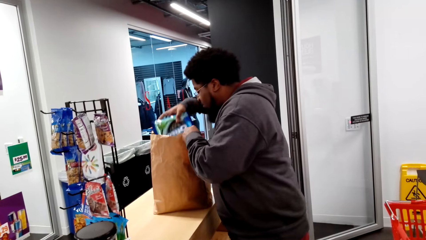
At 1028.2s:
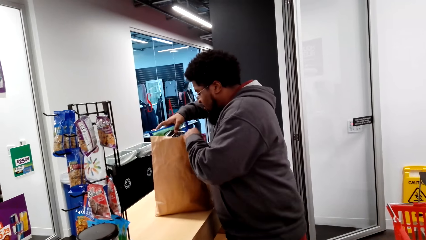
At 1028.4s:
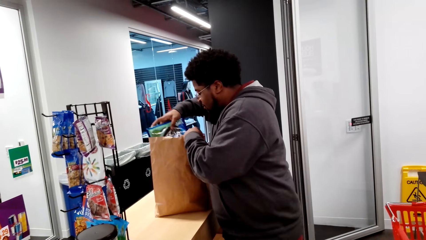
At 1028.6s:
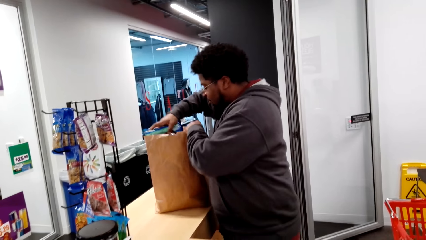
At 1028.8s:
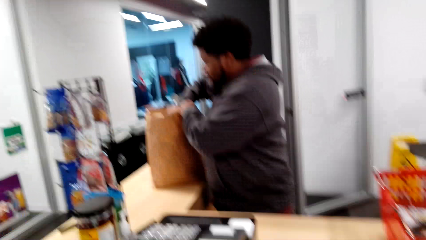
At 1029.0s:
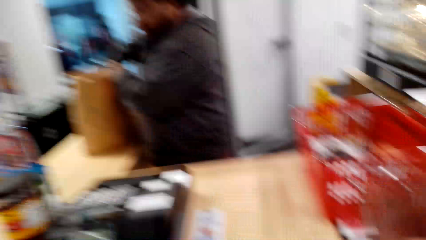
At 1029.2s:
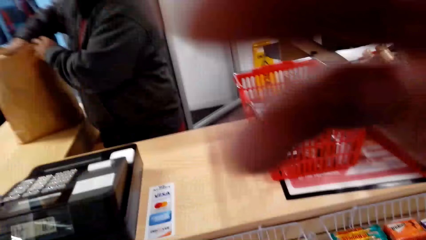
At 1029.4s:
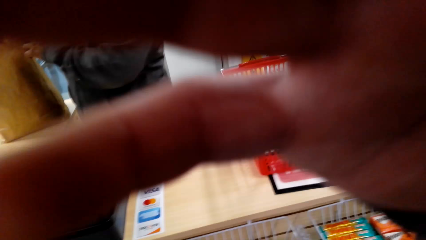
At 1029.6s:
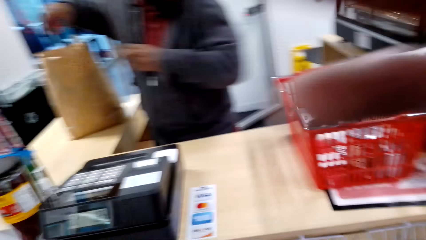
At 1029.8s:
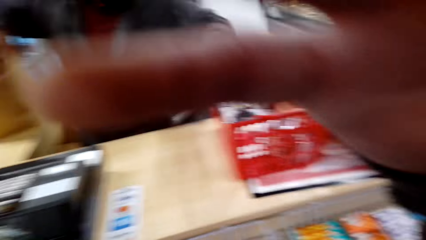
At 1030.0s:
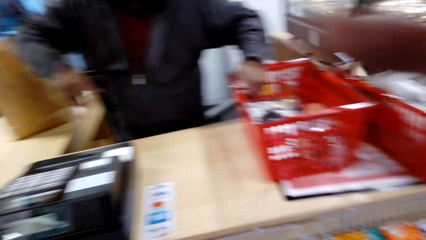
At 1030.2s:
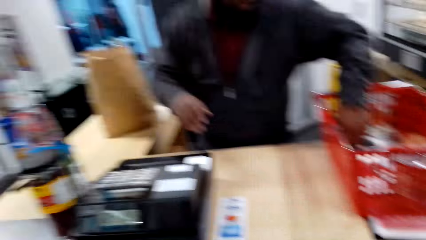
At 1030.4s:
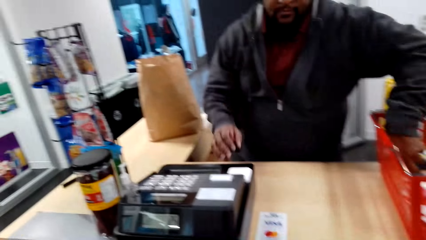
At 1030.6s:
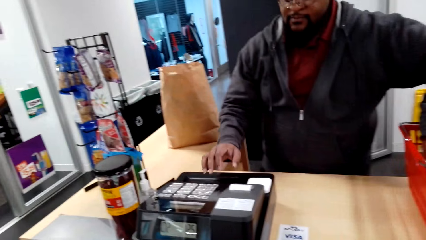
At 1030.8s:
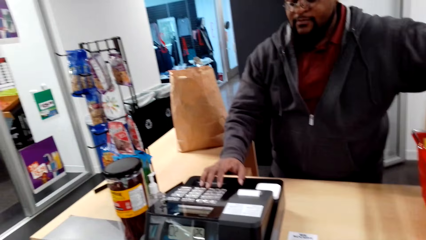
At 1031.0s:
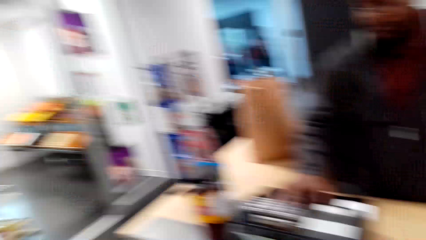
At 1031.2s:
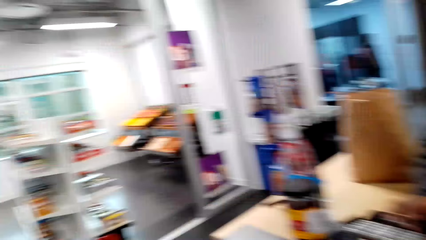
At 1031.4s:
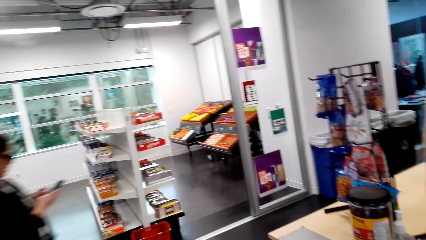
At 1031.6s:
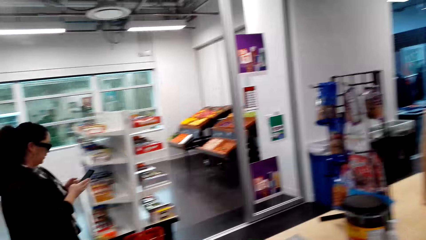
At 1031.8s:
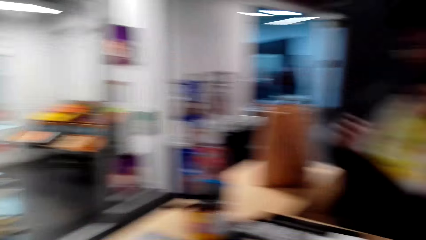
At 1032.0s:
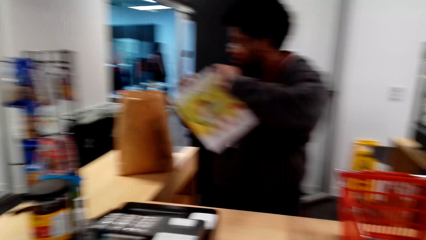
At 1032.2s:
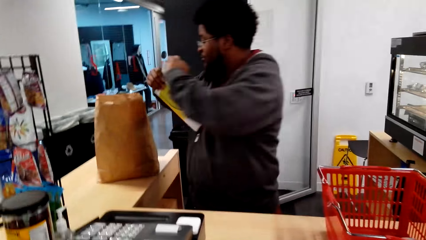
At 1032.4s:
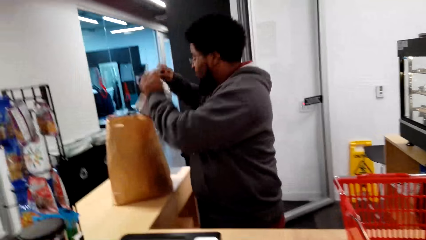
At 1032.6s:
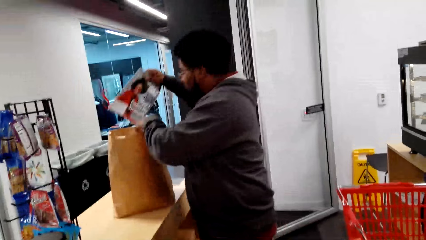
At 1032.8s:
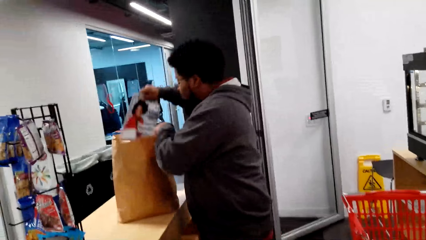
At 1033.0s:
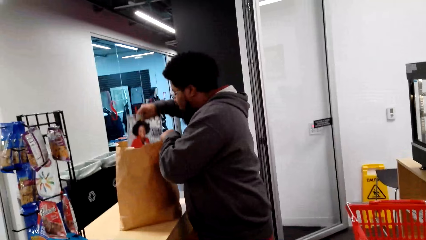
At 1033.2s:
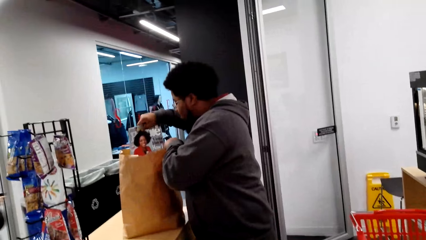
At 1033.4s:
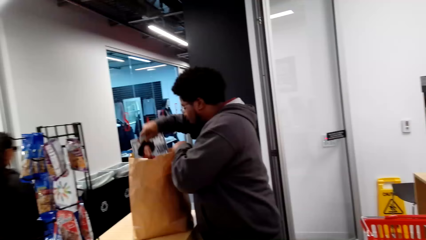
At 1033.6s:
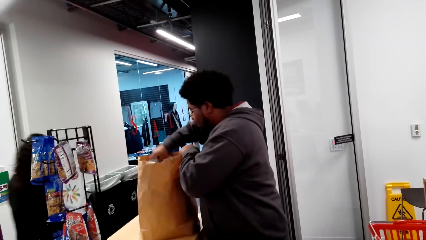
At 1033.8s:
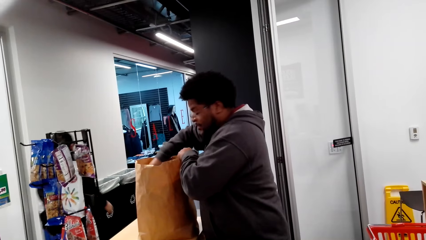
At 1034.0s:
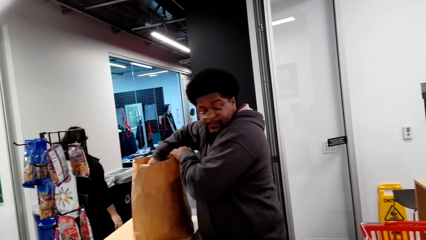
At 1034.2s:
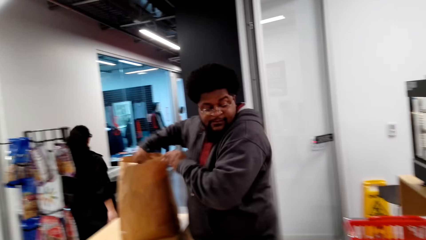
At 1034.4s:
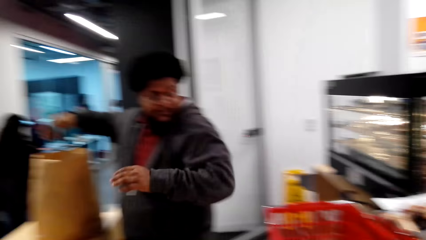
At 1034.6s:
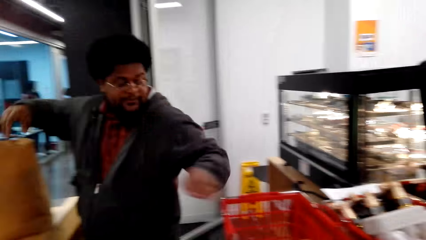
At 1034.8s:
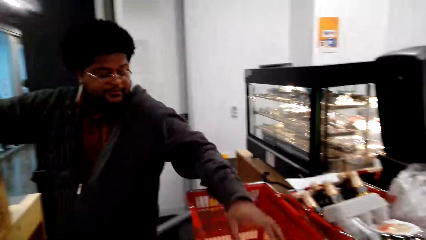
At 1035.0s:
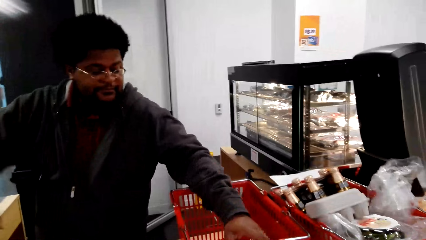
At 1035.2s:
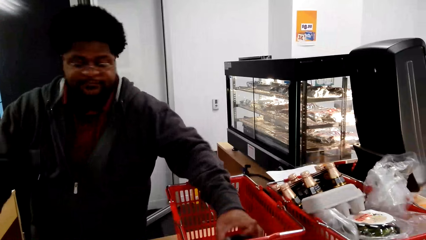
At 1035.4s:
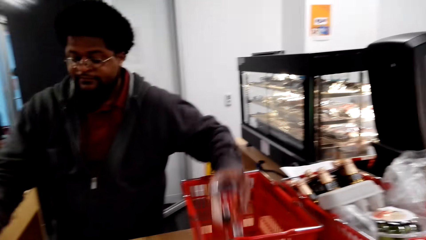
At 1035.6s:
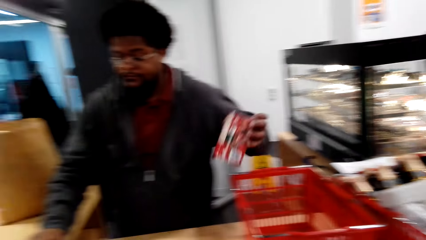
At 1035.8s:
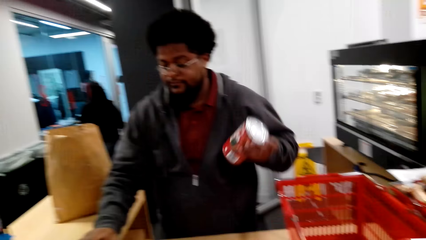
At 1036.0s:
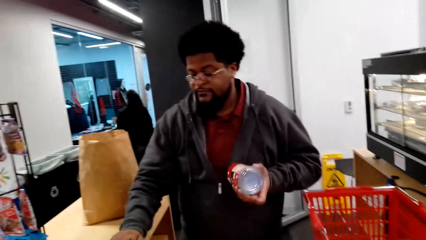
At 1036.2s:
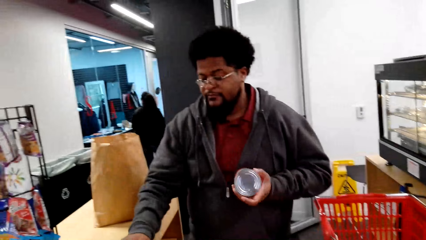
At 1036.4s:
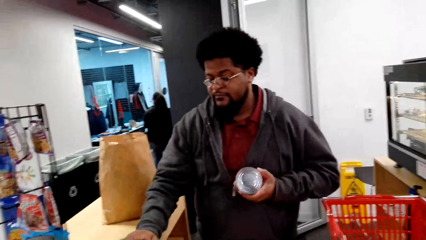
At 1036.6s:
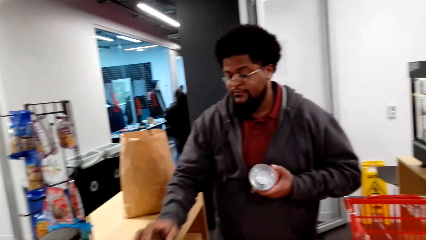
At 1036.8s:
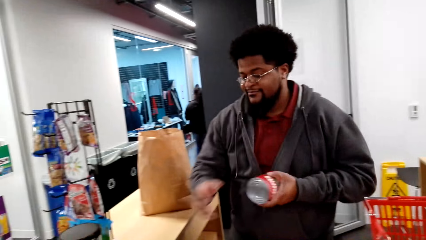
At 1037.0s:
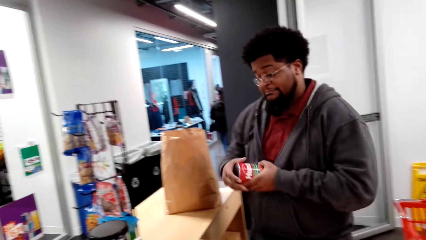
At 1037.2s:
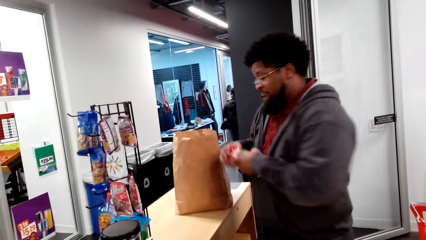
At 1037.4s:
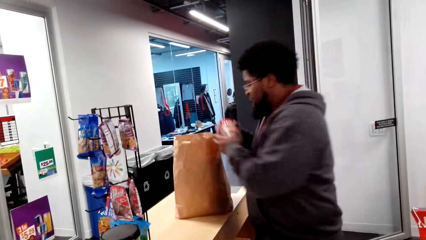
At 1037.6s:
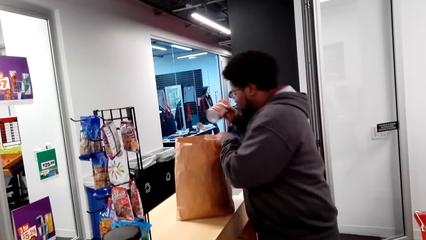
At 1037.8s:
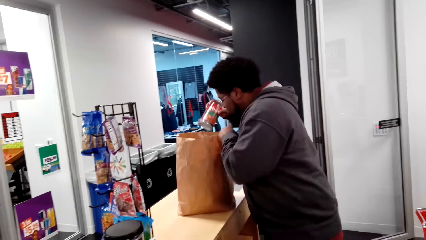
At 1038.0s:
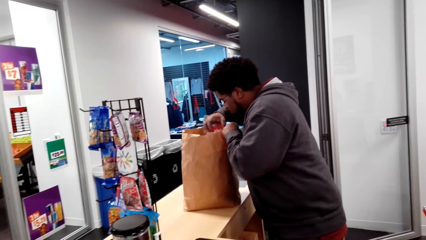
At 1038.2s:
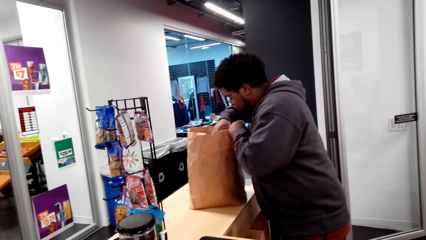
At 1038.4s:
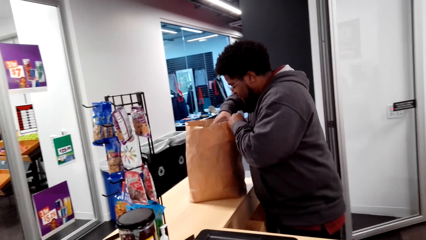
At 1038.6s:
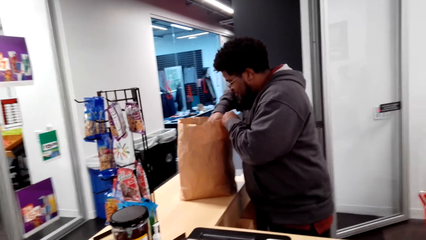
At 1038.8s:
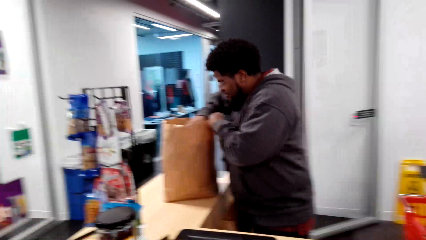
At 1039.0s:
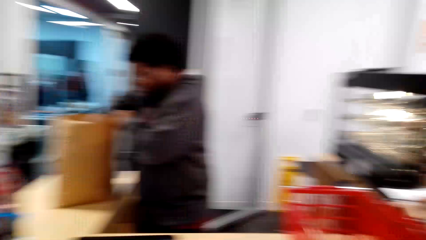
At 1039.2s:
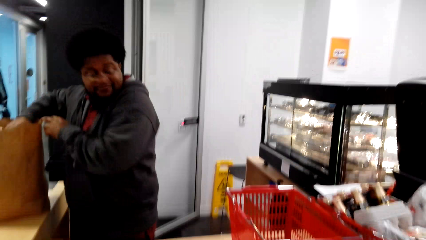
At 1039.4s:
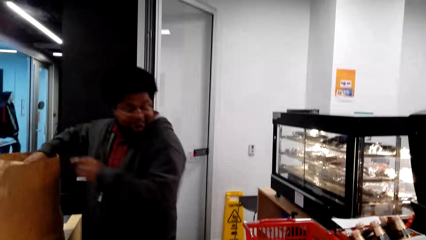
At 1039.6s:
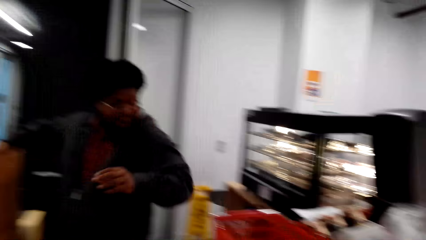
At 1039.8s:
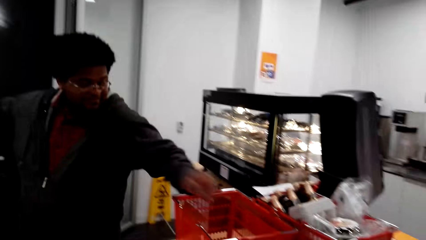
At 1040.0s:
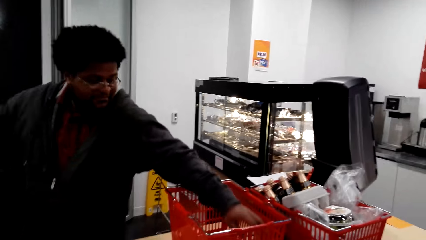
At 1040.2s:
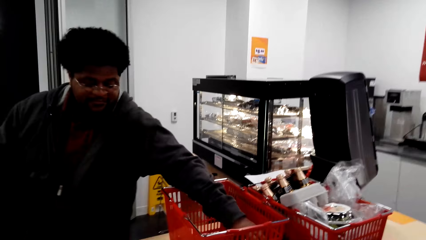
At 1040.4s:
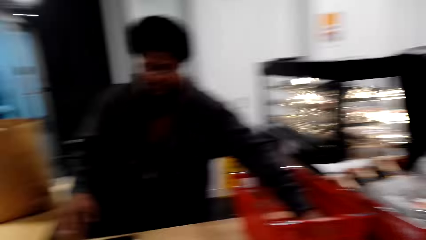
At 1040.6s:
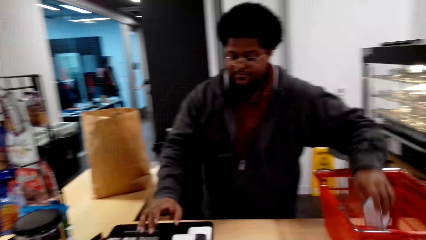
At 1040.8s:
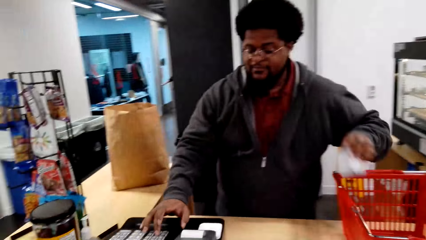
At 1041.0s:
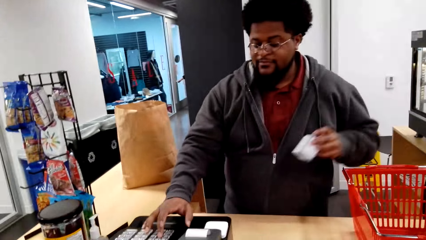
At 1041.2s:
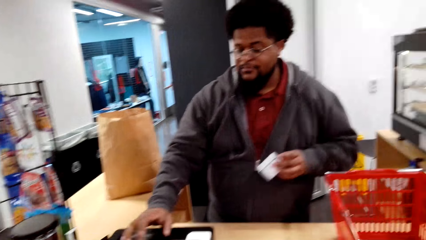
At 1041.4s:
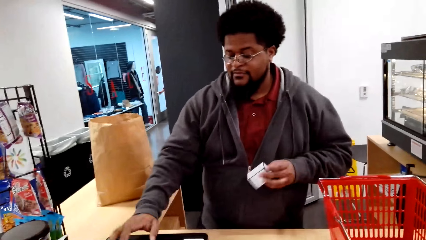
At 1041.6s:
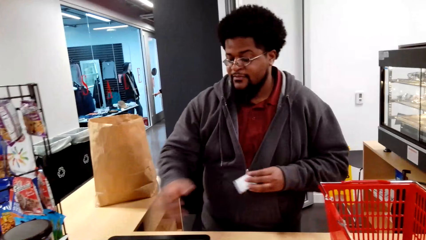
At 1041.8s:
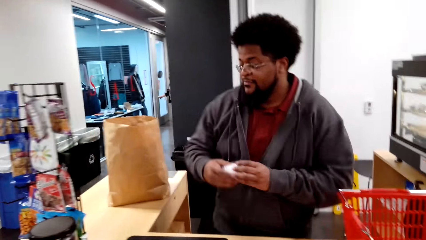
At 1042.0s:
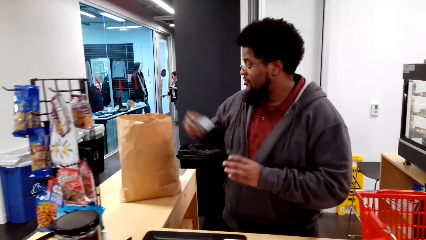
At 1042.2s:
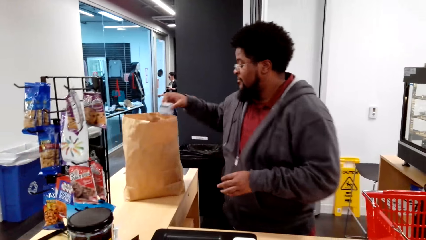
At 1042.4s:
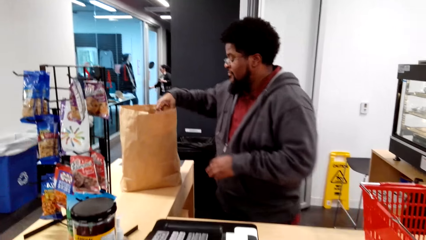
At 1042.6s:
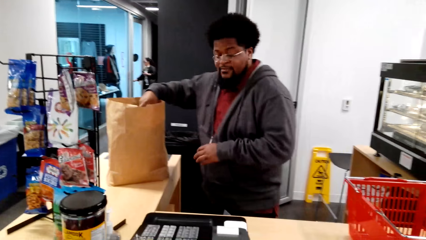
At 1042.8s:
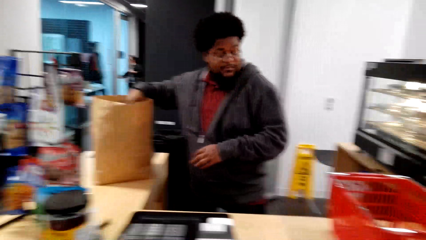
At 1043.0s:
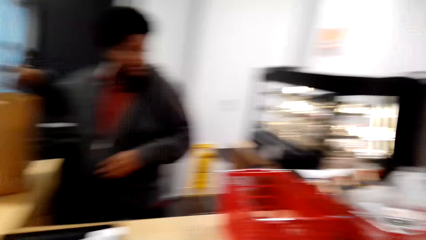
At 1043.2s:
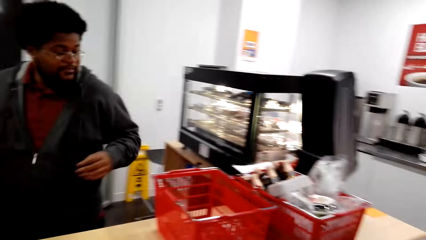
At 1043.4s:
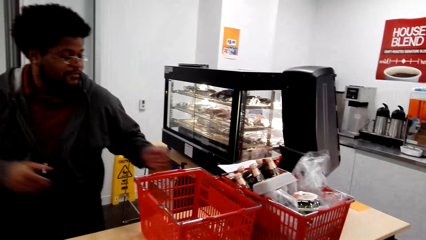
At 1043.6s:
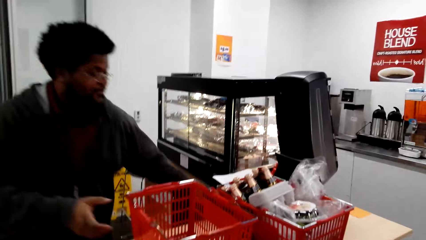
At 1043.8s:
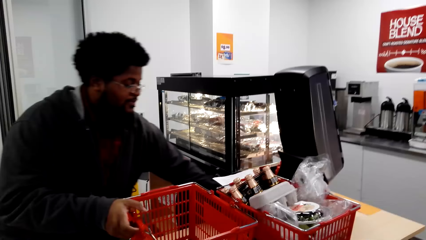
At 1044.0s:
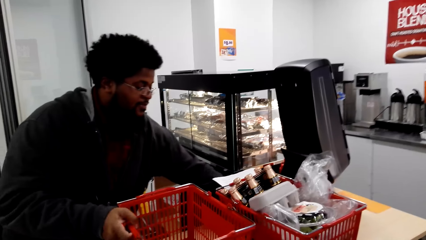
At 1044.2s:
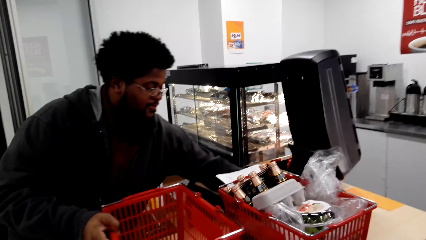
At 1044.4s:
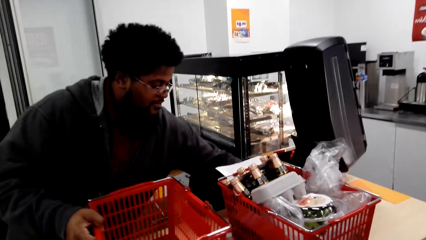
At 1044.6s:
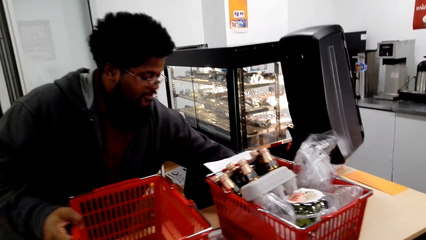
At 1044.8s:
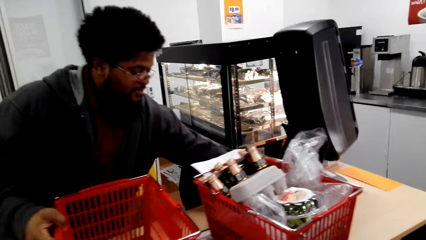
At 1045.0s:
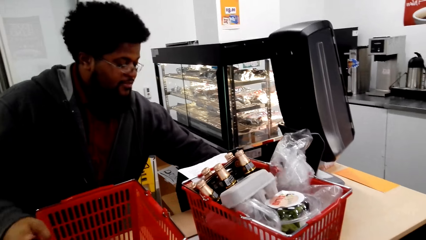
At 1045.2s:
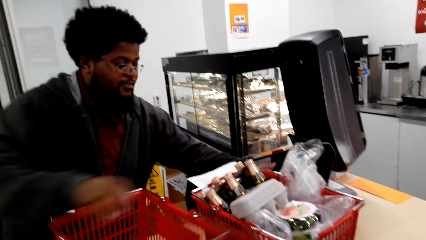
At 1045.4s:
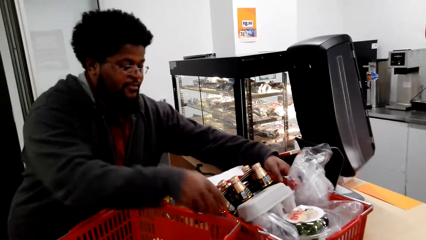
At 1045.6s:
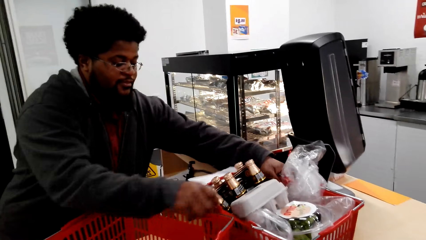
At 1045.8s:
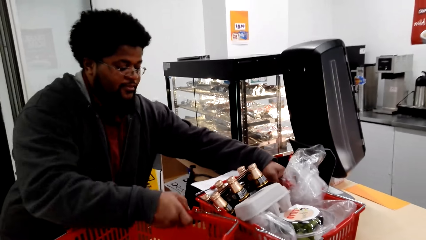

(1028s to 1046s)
A man puts the snack pack in the paper bag. The camera wearer holds the camera. They touch the camera. The man picks up the magazine, presses the cash register, and puts the magazine in the paper bag. The man picks up the sauce can, presses the cash register, and puts the sauce can in the paper bag. The man picks up the pack from the shopping basket, presses the cash register, puts the pack in the paper bag, and drags the baskets on the counter desk.
